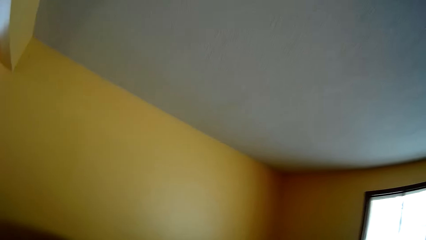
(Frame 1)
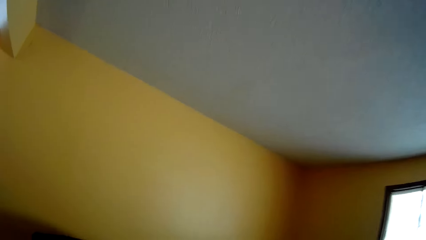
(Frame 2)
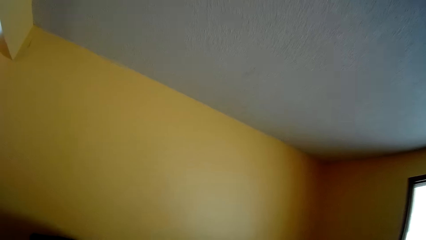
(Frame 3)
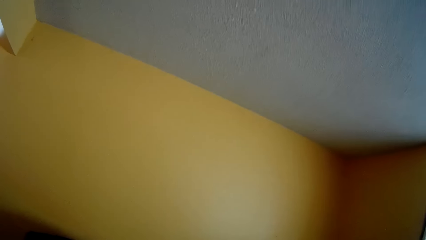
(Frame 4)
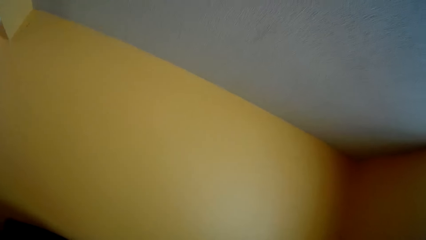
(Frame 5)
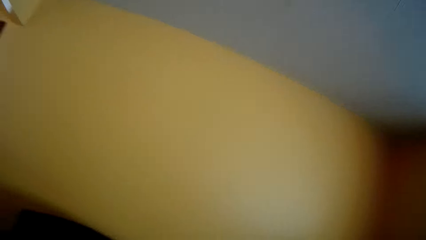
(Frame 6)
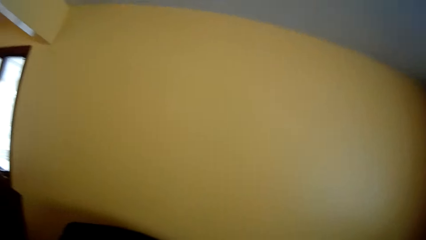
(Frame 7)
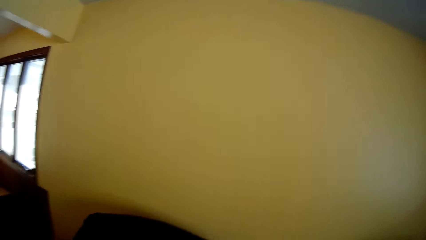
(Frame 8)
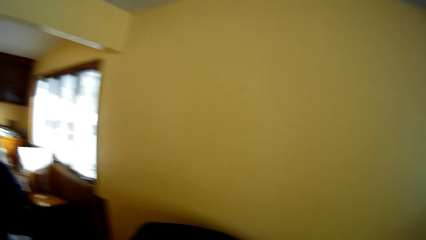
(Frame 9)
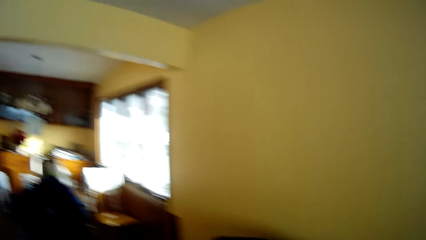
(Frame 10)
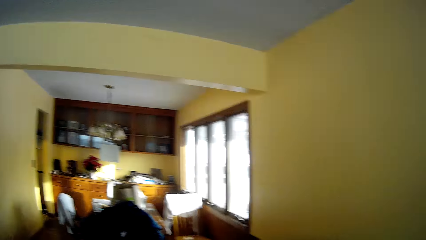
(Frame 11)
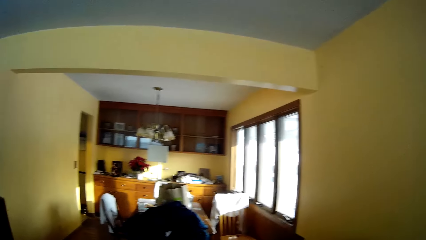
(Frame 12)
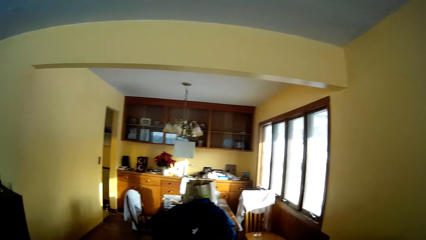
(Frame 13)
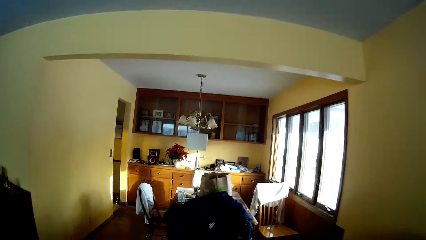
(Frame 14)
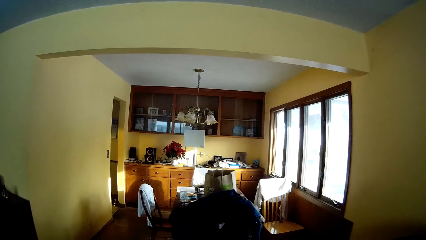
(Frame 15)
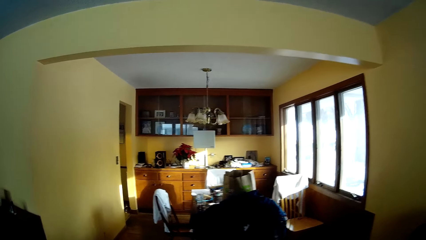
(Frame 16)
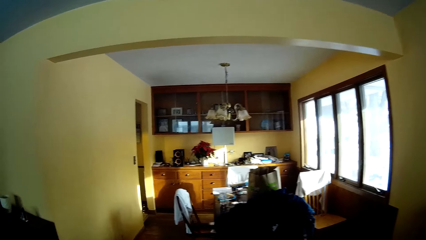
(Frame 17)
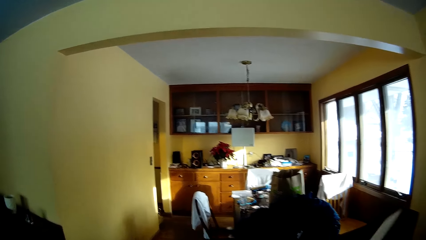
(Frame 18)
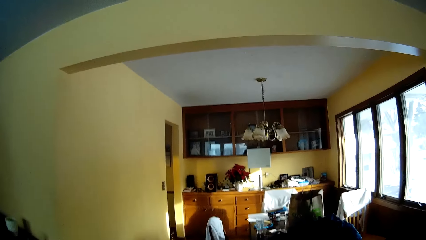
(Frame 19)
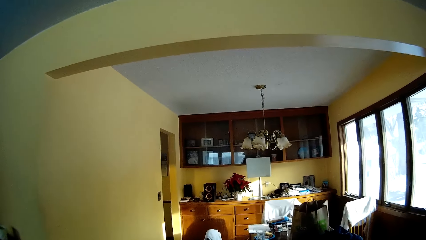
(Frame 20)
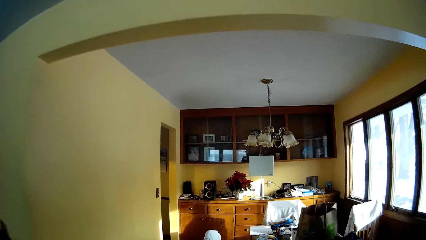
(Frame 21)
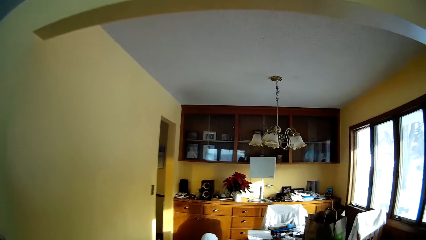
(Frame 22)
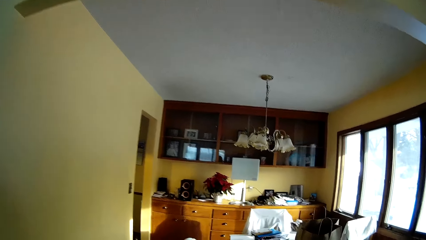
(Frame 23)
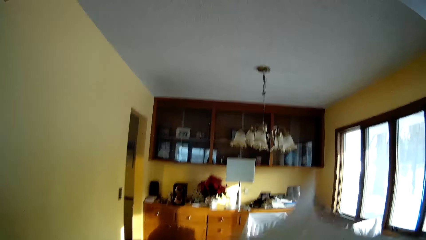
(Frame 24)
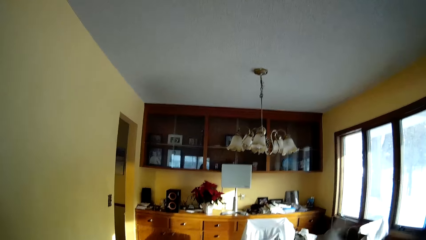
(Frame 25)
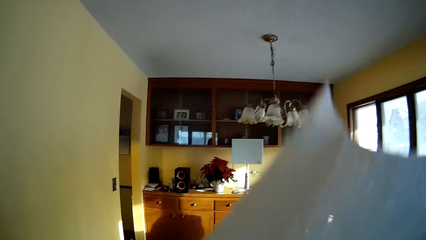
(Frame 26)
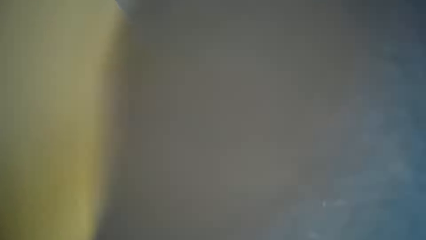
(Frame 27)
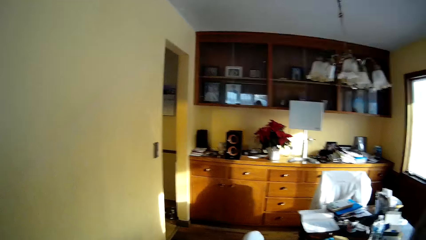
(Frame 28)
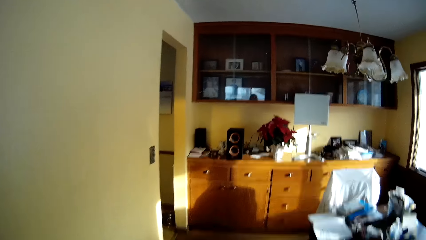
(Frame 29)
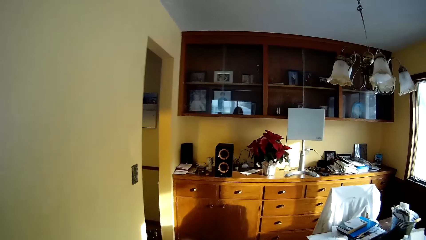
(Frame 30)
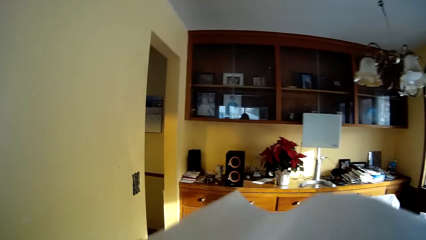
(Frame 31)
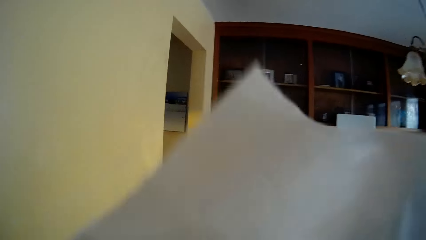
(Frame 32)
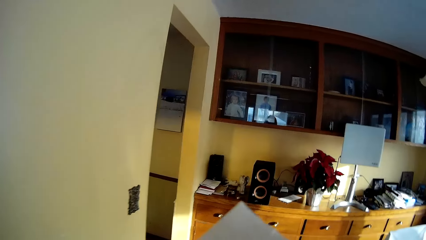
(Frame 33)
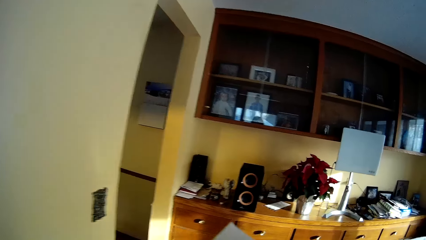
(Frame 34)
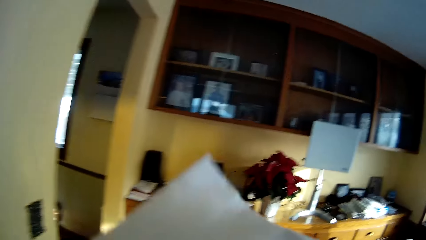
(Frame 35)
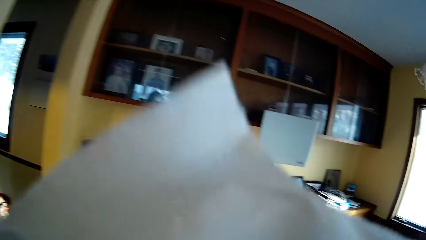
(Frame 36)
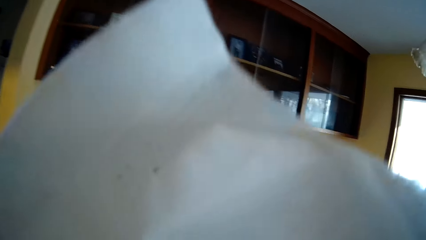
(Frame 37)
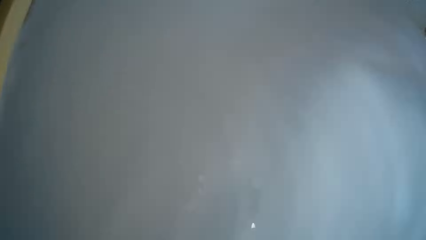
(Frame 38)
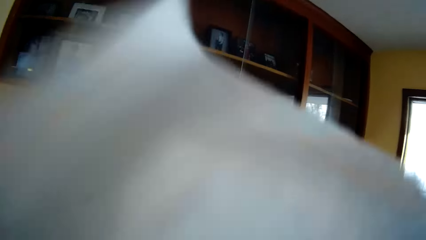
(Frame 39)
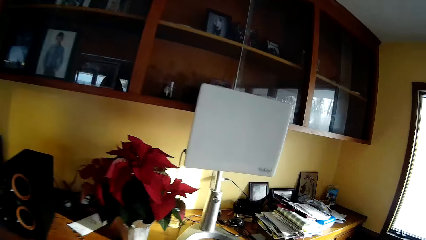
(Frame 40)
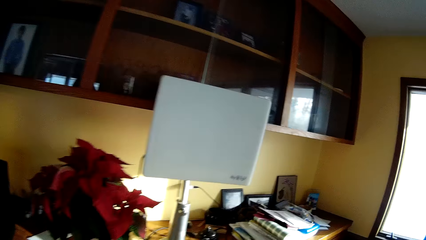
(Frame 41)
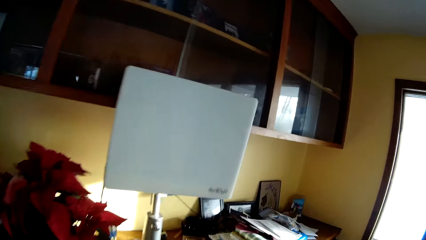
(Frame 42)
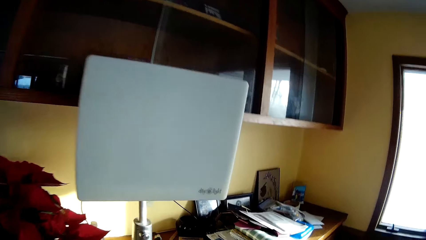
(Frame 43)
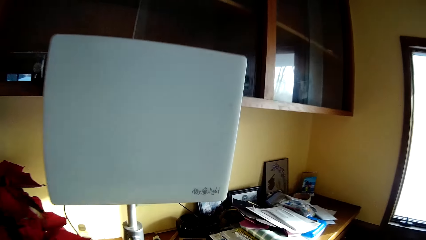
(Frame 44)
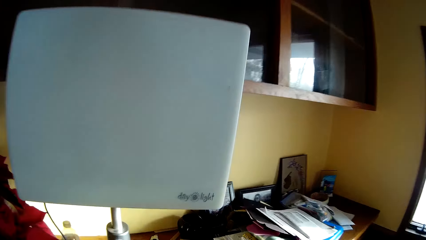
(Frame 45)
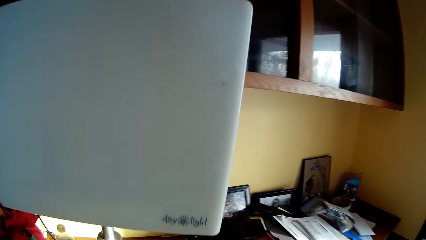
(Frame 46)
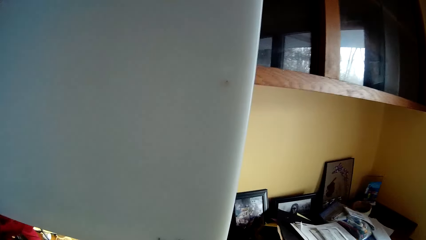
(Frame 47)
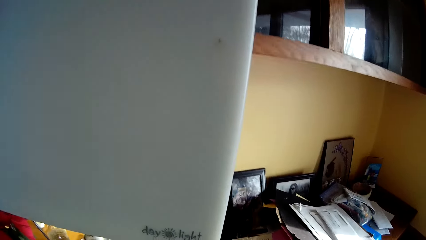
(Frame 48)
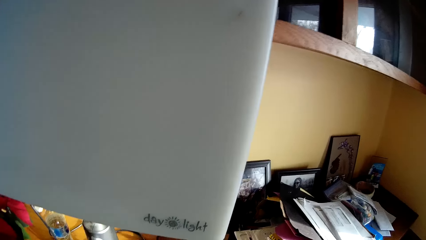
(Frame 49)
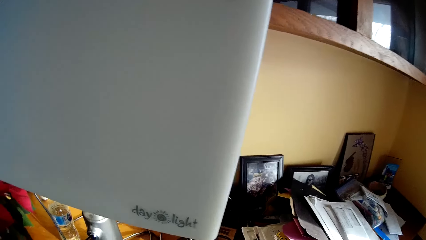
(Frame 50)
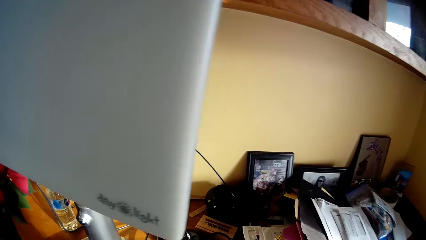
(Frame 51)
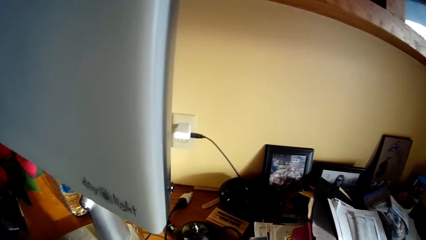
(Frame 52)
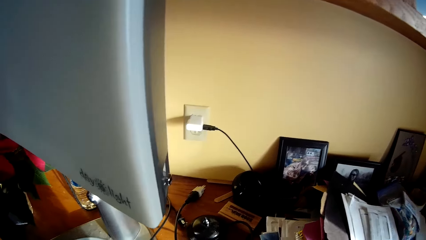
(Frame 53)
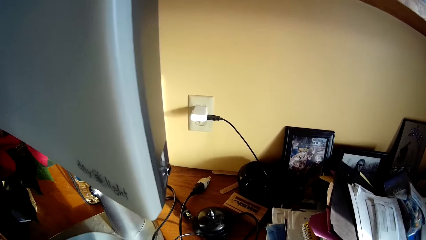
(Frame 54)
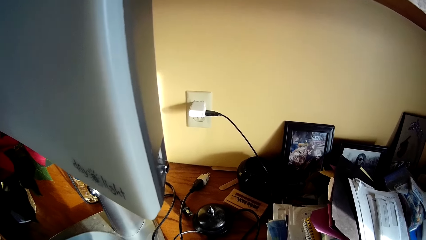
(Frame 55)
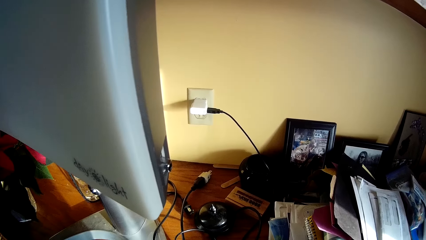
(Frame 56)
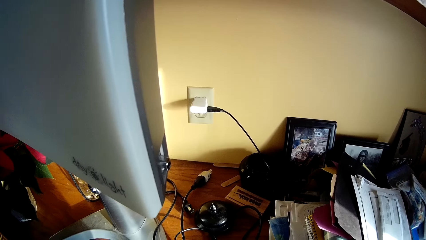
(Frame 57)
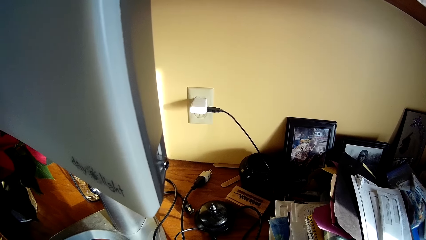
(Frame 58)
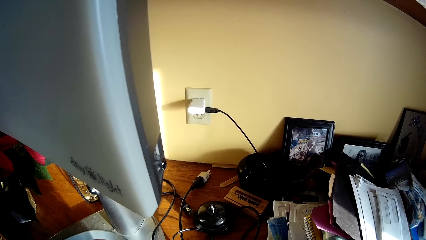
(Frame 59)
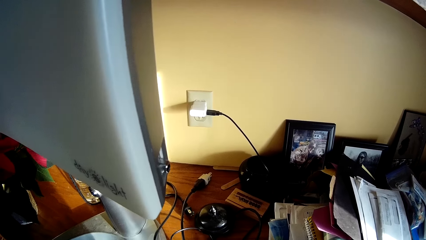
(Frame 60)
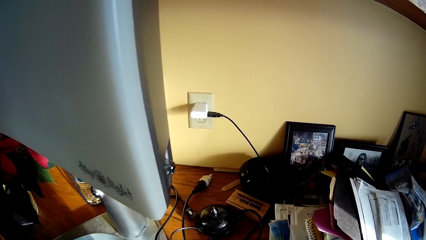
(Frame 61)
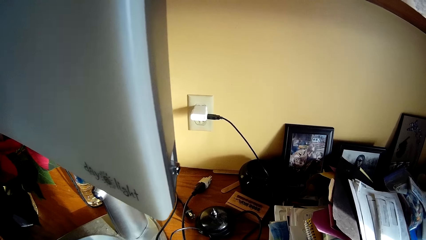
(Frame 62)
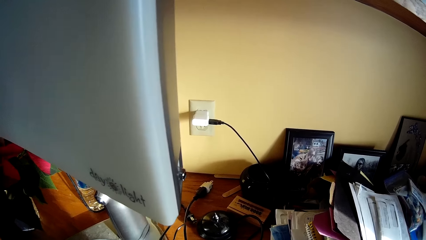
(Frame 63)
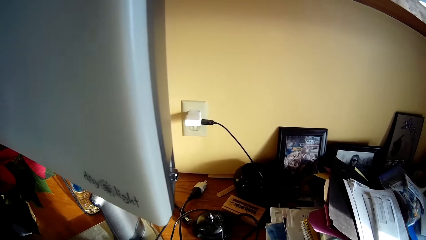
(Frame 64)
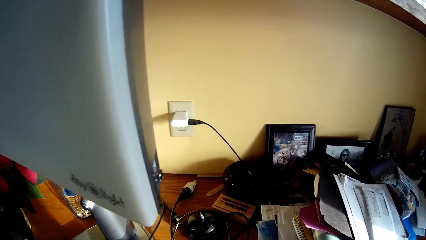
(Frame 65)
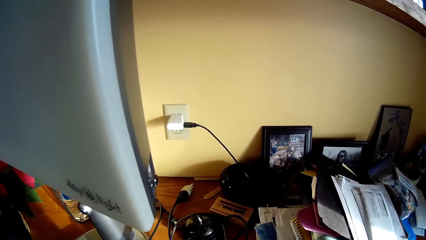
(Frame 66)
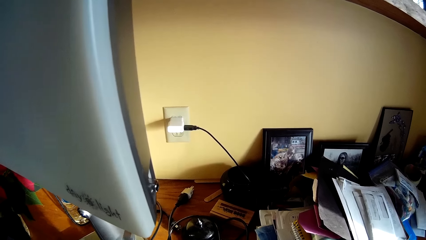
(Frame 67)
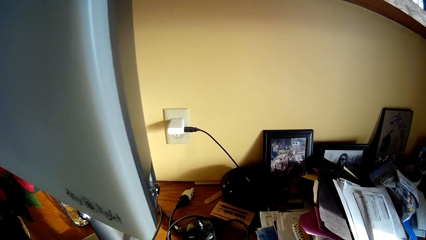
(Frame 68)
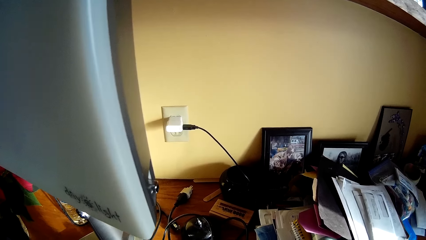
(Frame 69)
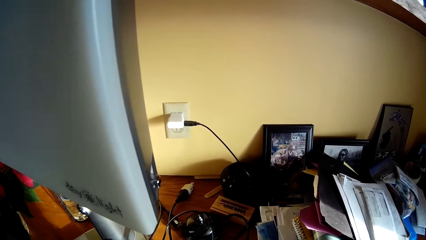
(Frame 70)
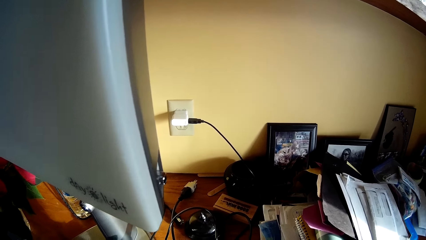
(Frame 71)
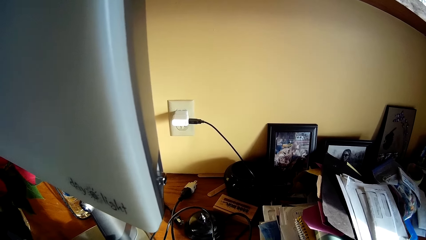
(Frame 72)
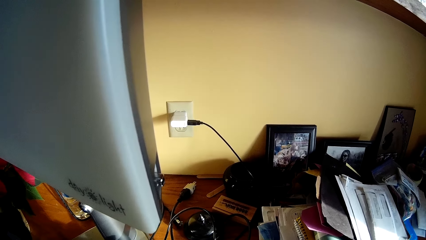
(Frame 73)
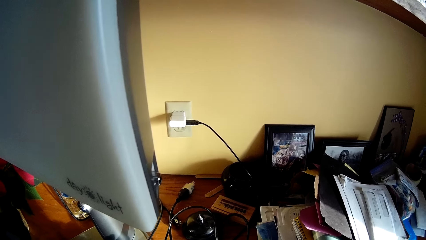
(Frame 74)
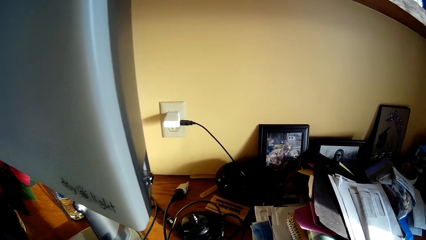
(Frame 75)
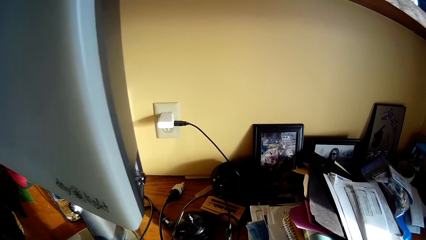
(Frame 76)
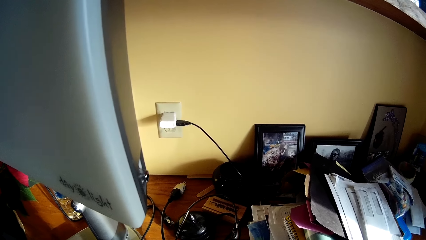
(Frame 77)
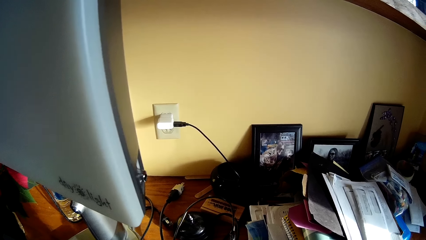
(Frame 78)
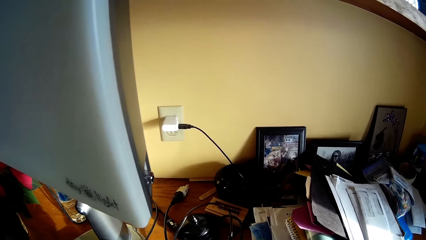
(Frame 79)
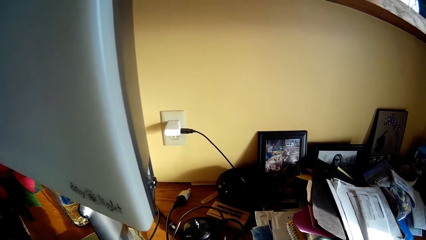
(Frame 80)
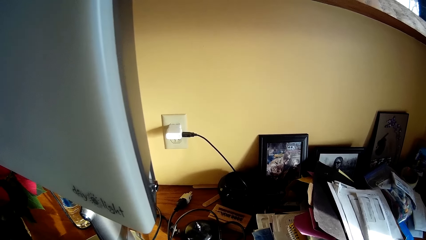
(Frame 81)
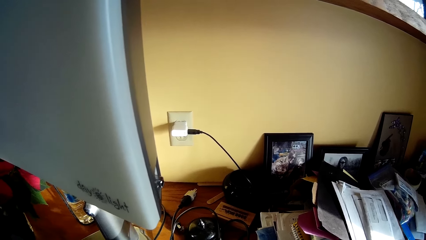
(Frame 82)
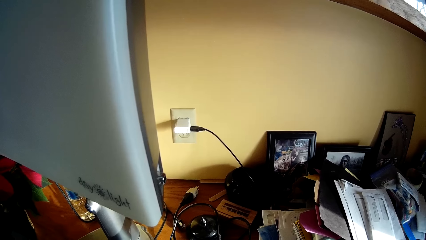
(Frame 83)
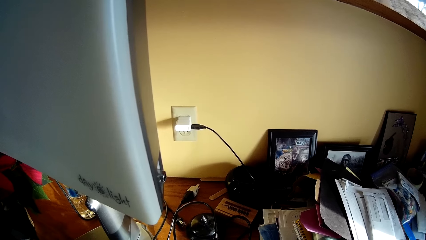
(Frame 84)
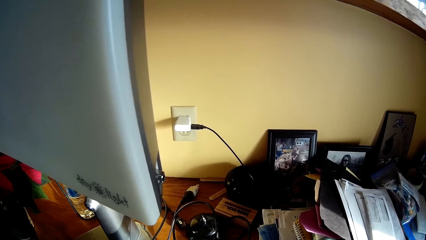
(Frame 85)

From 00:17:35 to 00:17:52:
The camera wearer holds a paper on their hands. They adjust the paper in their hands. They look around. They stand near a computer in the house.
